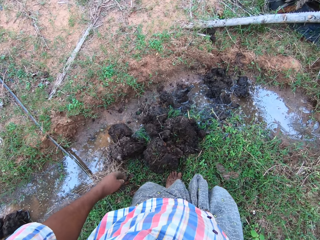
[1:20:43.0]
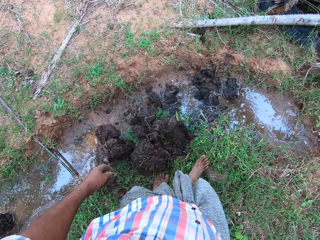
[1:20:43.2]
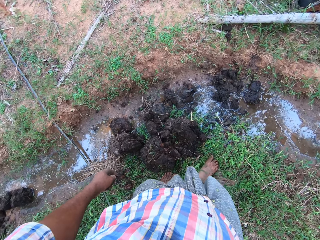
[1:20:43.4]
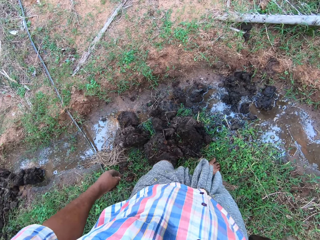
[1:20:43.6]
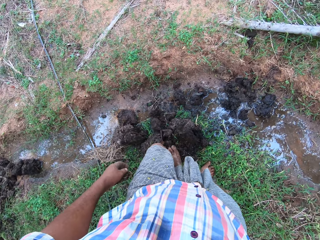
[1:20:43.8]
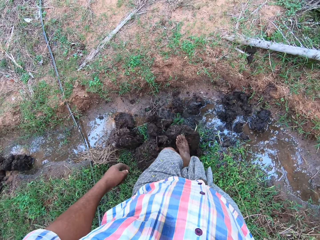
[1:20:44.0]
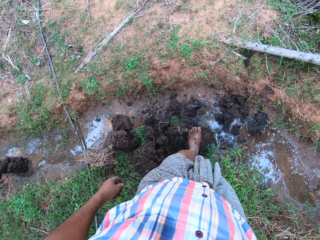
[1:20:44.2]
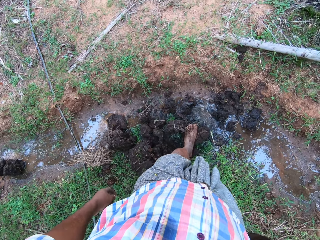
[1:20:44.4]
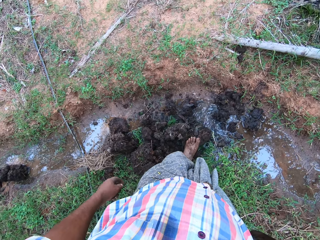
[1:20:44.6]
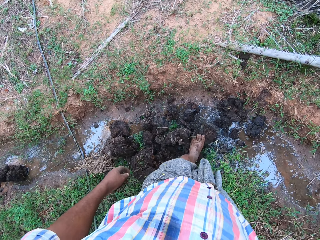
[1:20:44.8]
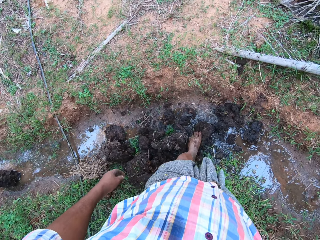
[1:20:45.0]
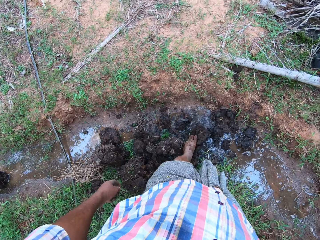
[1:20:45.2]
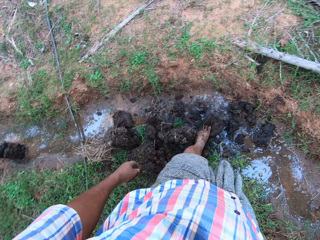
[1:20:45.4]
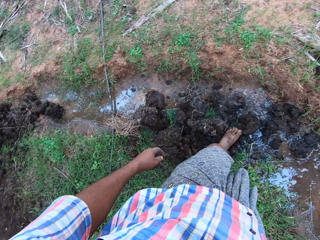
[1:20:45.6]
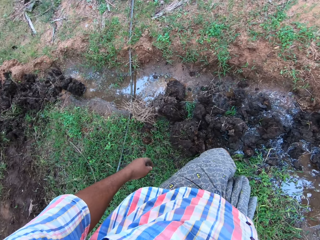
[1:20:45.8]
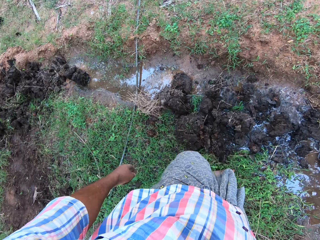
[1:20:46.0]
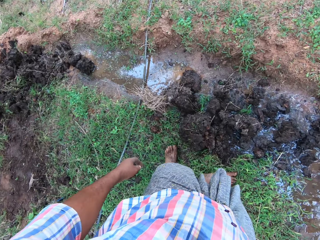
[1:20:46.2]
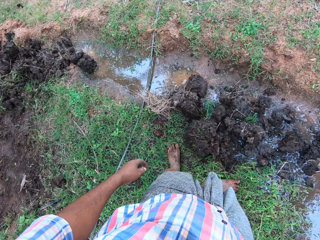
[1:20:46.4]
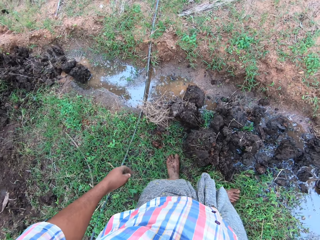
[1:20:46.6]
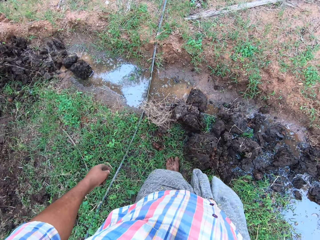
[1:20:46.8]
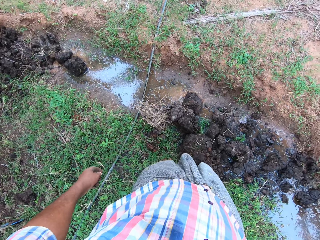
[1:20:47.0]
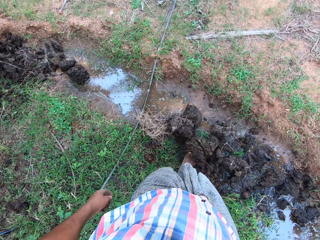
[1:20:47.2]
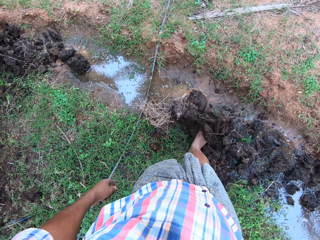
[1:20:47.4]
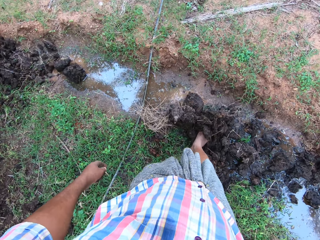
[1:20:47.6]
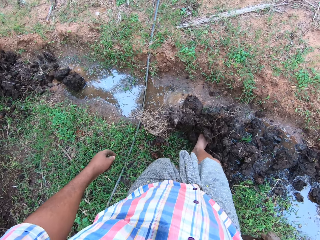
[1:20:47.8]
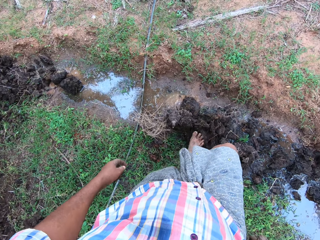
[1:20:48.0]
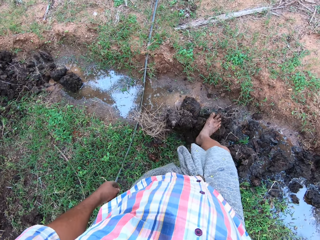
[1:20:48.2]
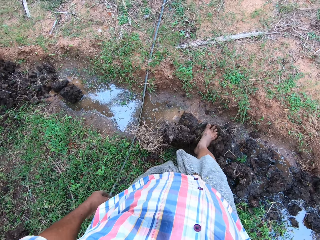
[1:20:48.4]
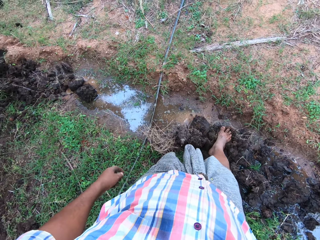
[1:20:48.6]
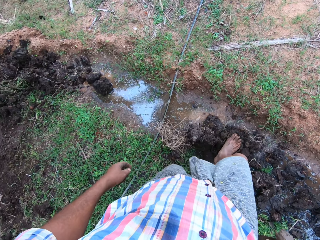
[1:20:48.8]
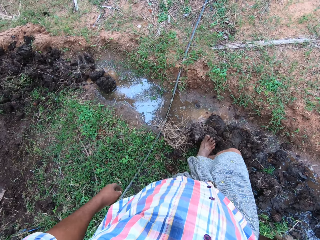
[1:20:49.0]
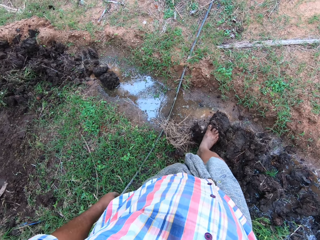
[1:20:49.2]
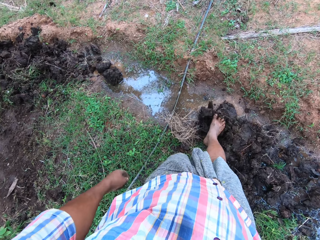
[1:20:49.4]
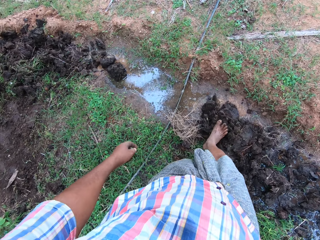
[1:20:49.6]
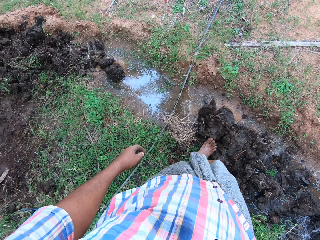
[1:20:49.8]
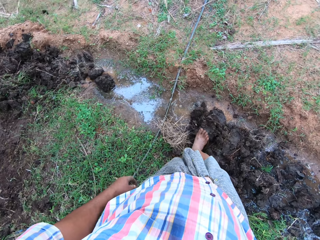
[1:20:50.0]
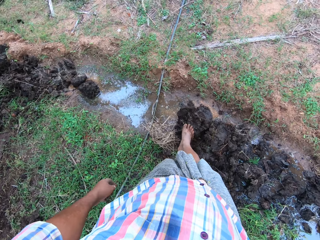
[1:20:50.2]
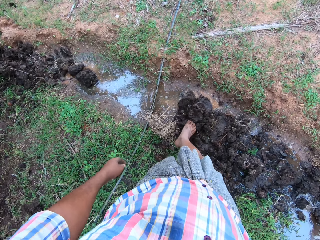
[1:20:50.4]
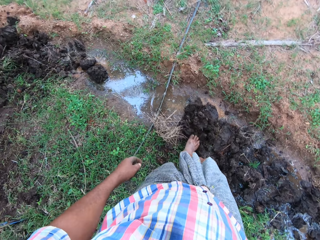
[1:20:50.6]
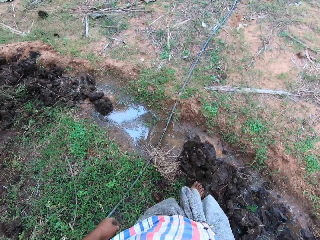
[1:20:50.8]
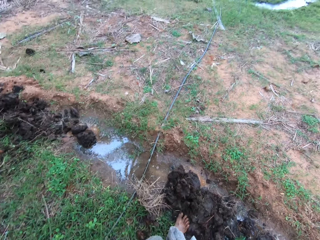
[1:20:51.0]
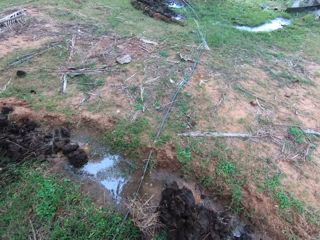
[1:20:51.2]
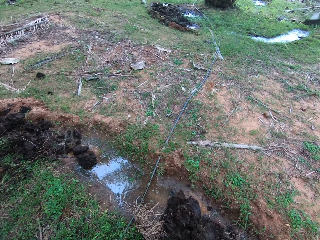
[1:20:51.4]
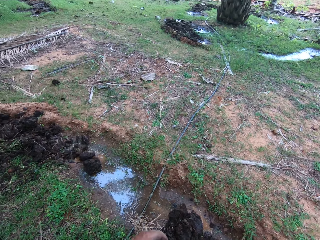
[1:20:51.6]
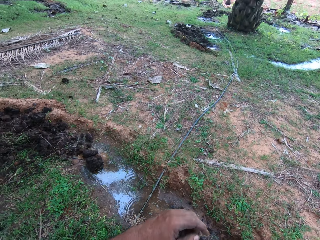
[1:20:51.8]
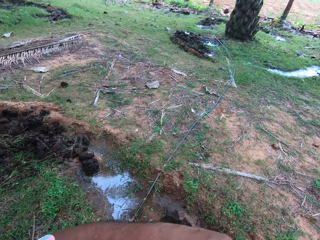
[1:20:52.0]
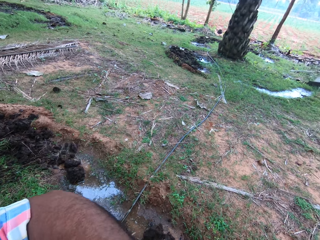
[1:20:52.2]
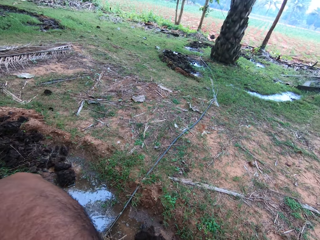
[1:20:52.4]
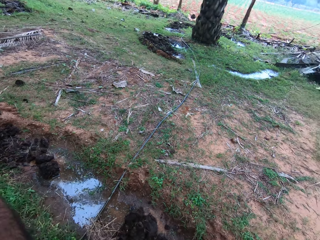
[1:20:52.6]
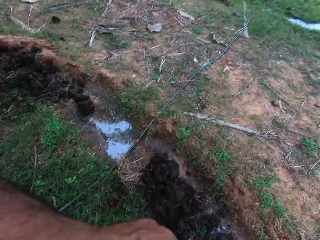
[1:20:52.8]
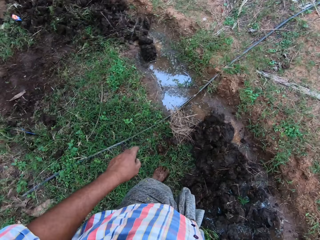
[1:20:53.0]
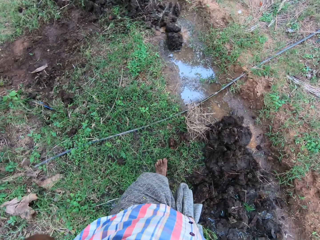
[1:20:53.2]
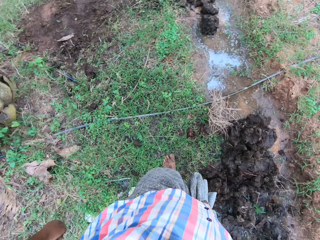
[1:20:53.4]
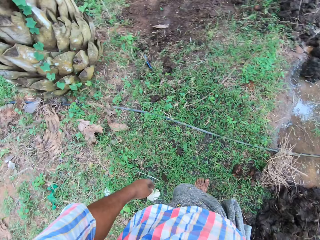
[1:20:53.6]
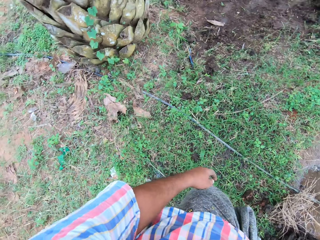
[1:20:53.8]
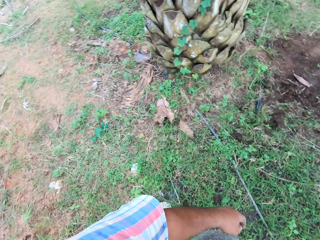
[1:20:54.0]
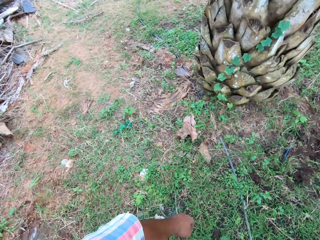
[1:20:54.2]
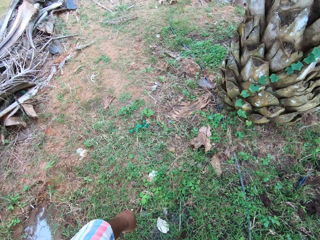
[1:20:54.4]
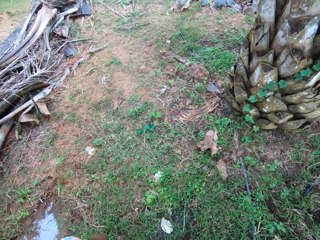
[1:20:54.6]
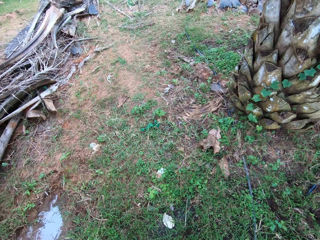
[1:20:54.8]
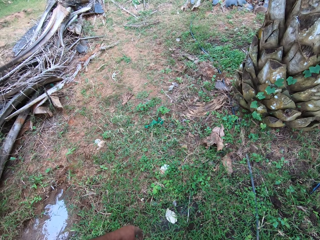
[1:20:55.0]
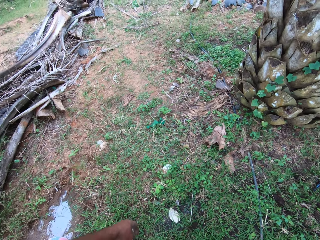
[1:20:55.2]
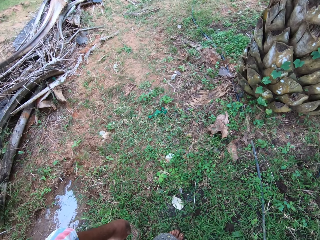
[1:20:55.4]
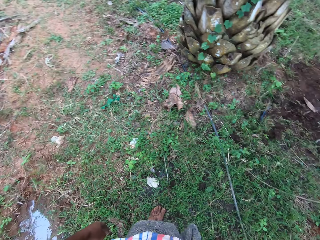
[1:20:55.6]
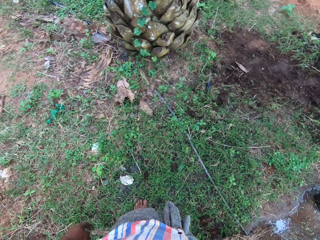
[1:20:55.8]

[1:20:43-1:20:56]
The camera wearer mashes the manure in the water with his feet. He spreads the soil with his feet. He looks around the garden.

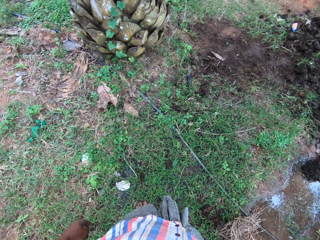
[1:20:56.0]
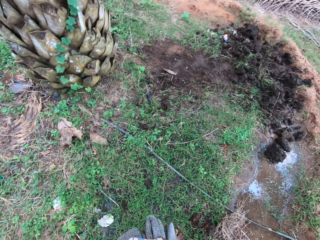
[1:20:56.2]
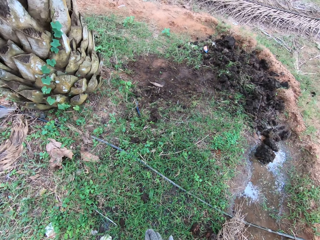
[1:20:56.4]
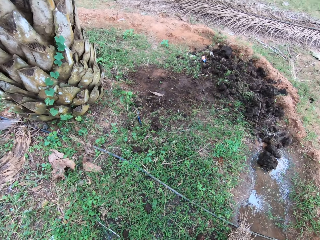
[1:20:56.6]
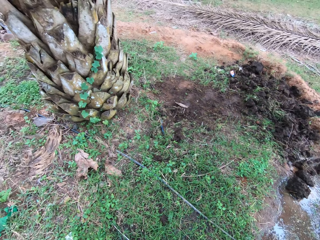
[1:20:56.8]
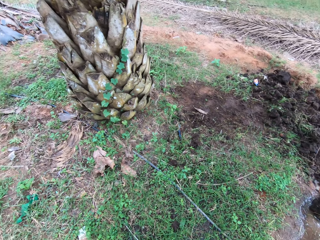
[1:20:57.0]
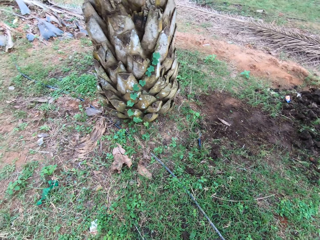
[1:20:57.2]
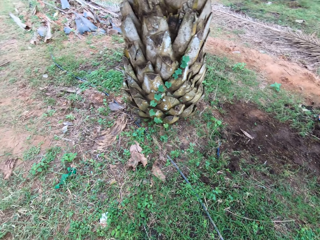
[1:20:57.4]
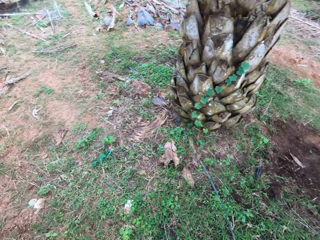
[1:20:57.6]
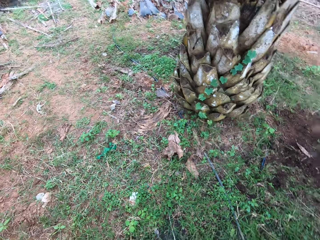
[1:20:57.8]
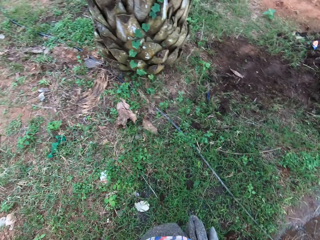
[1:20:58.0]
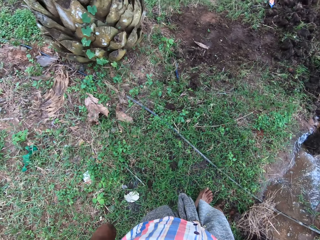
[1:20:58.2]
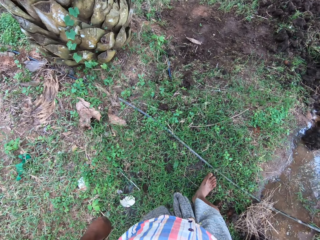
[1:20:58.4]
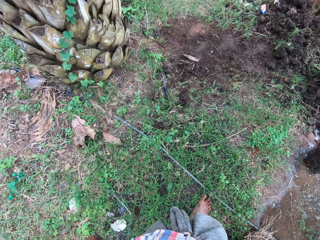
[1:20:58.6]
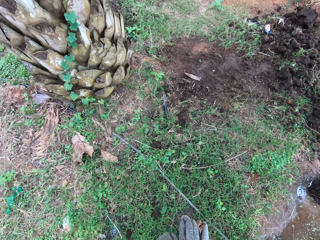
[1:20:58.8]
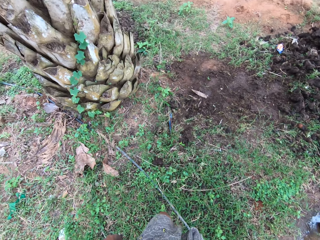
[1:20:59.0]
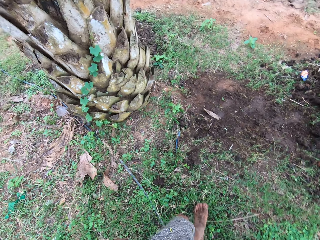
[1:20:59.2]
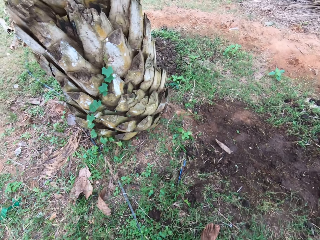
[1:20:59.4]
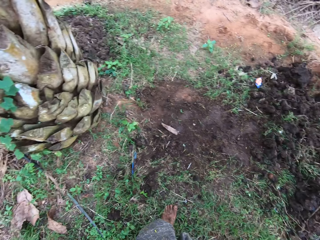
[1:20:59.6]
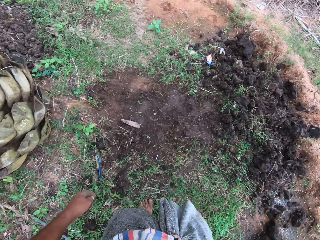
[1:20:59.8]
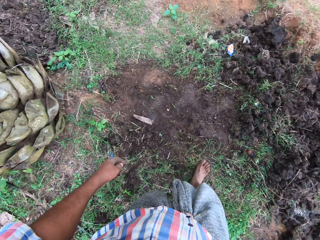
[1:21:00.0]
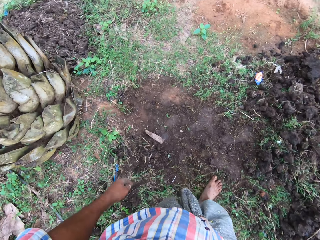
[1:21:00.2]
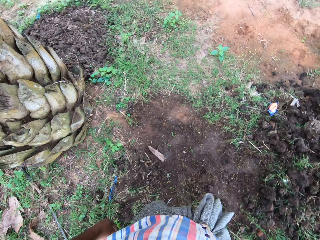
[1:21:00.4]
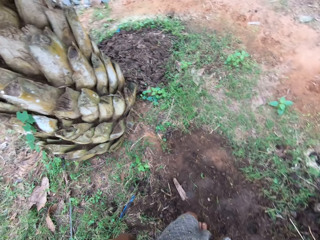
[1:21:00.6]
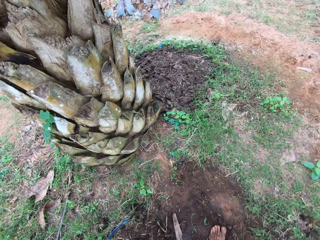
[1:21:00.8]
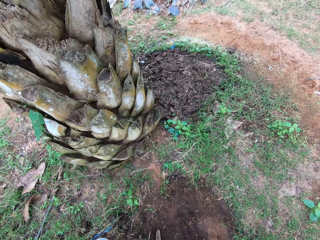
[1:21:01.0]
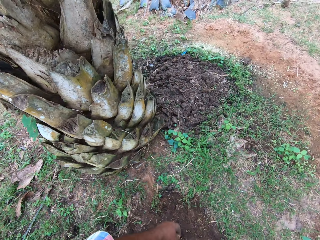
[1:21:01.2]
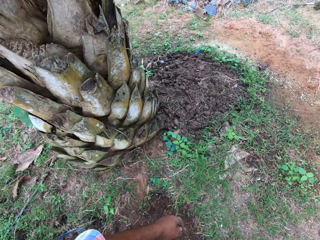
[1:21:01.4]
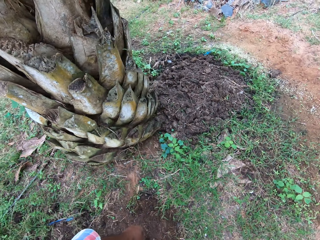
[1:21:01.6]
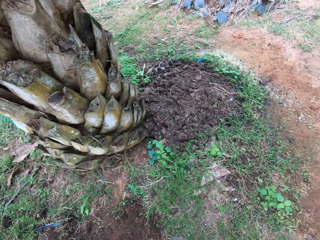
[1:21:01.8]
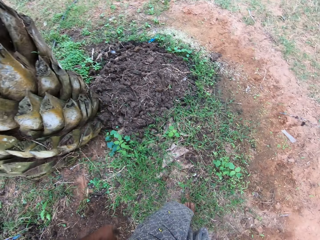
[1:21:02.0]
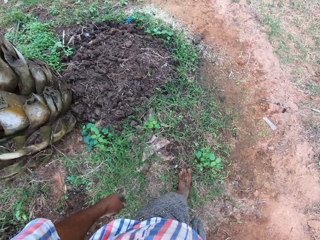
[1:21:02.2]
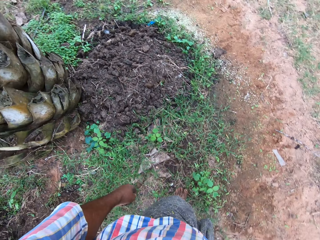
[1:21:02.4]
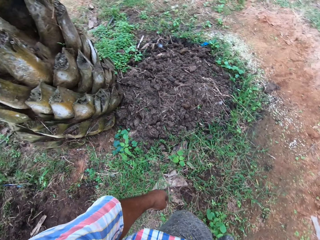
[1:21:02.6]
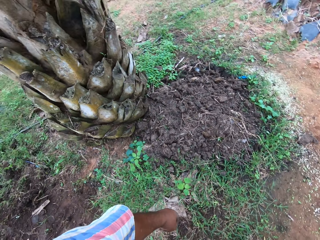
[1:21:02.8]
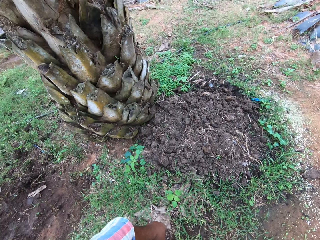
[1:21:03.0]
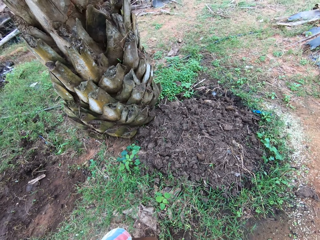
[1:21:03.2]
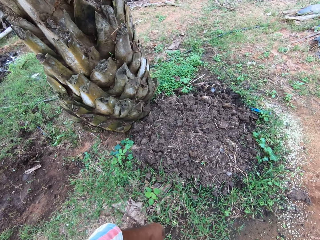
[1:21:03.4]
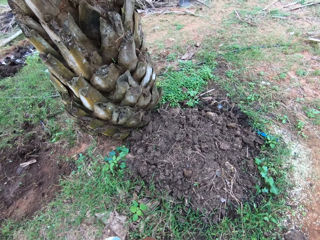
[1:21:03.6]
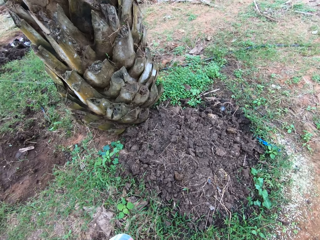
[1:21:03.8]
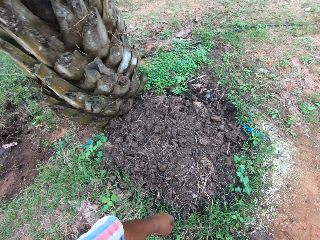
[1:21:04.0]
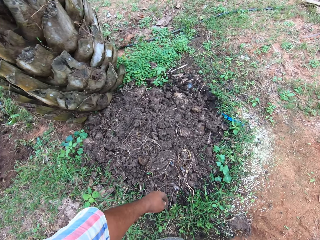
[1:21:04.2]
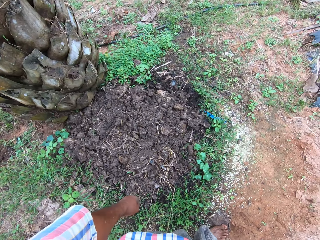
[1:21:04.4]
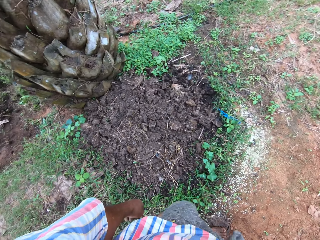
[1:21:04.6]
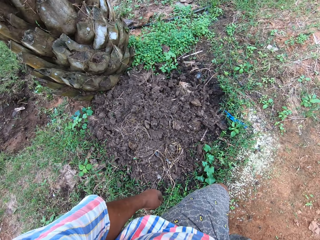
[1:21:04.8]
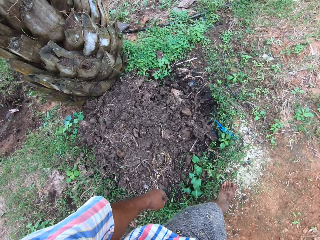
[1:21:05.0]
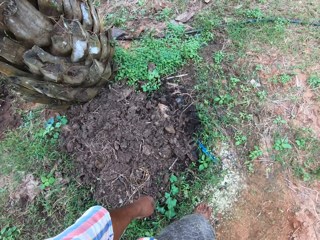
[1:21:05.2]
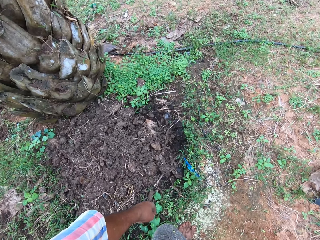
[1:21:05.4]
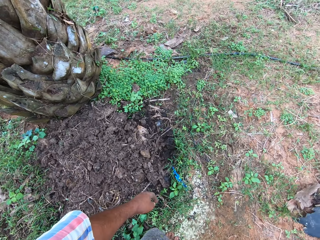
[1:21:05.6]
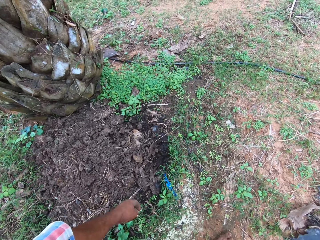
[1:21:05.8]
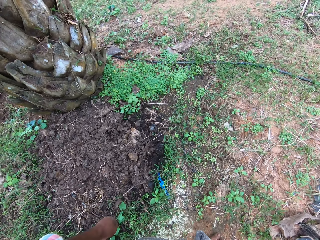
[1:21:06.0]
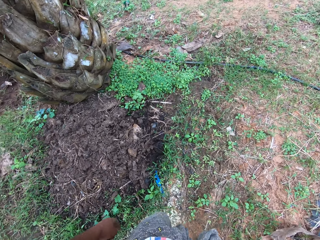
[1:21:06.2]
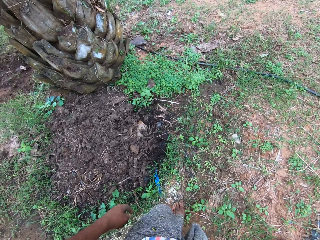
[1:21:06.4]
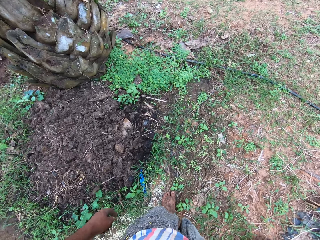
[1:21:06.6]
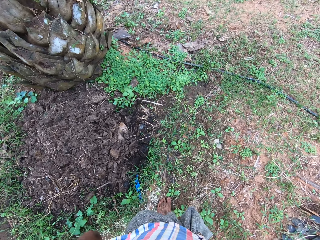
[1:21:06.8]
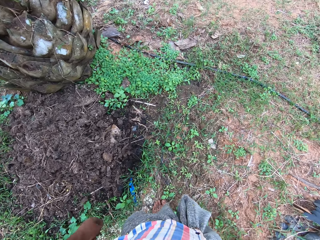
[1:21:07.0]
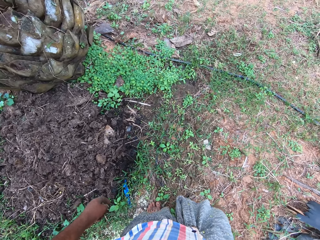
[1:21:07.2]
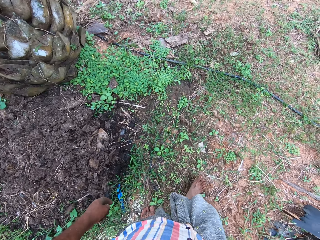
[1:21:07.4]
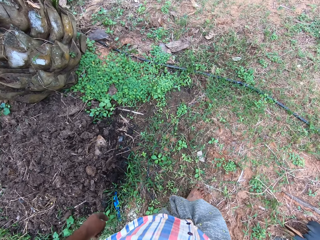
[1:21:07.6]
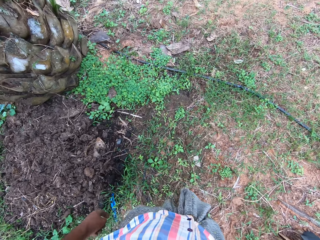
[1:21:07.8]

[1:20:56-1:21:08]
The camera wearer walks around the tree.
